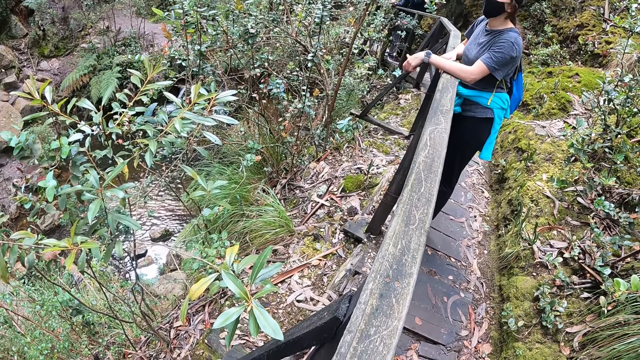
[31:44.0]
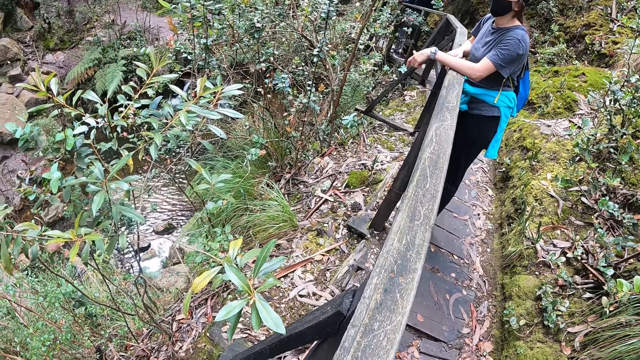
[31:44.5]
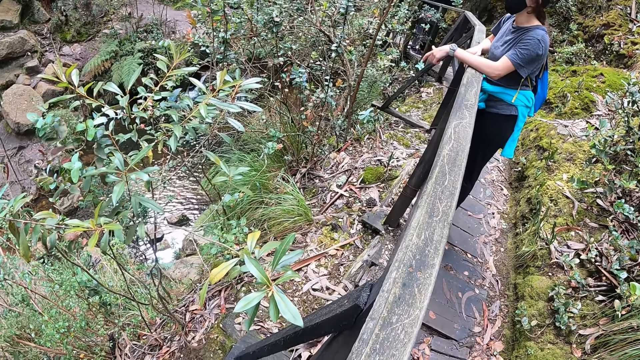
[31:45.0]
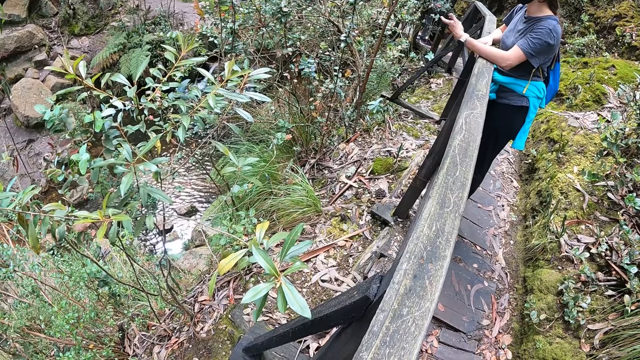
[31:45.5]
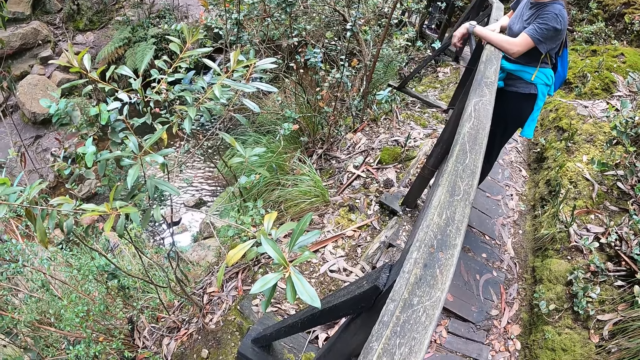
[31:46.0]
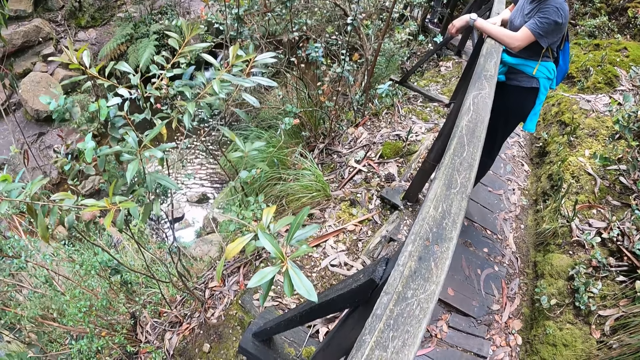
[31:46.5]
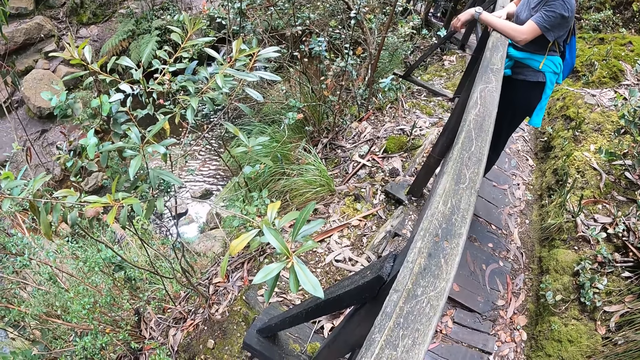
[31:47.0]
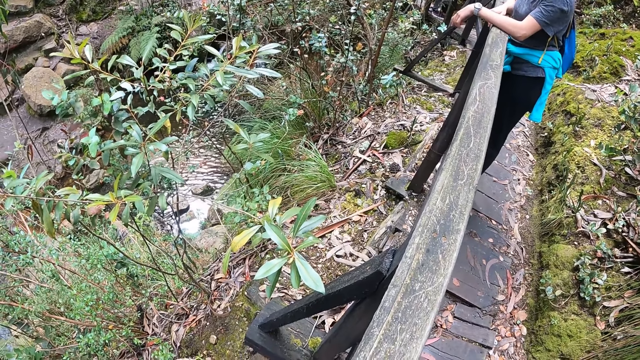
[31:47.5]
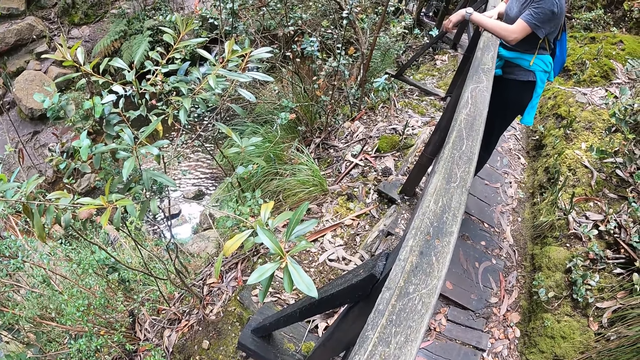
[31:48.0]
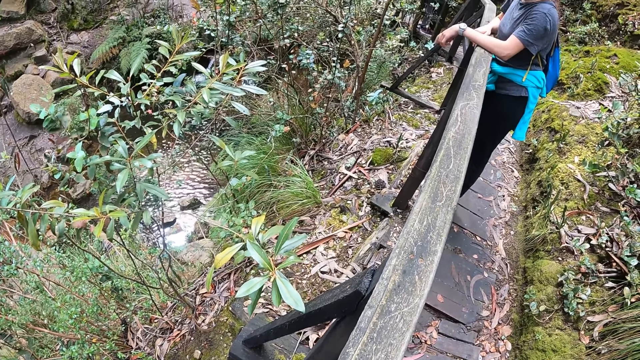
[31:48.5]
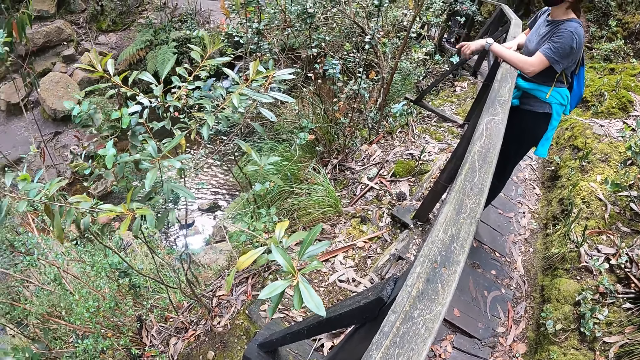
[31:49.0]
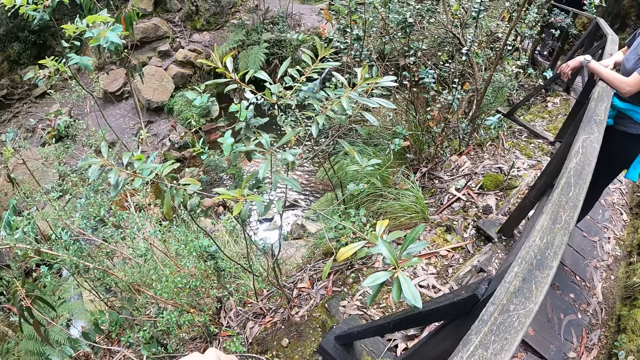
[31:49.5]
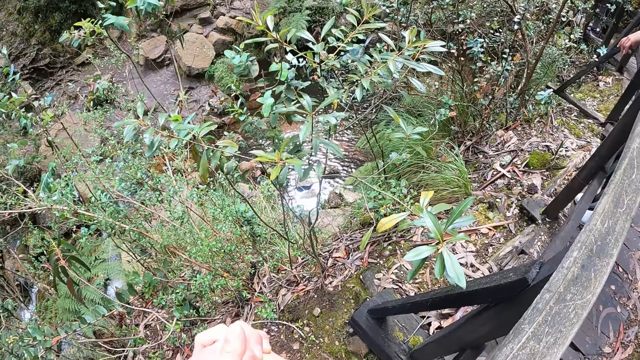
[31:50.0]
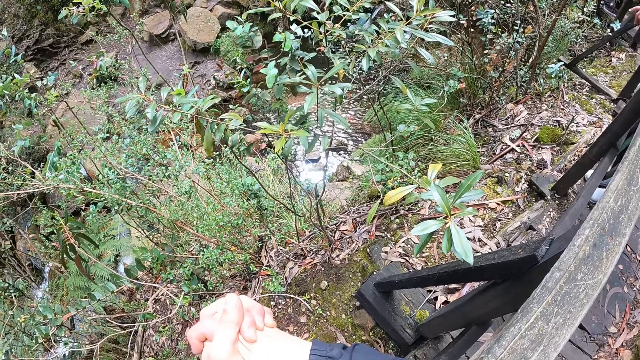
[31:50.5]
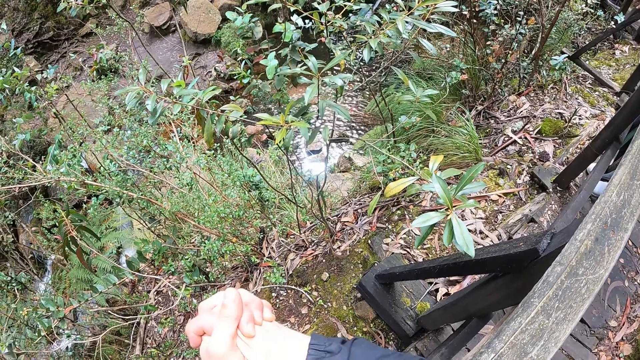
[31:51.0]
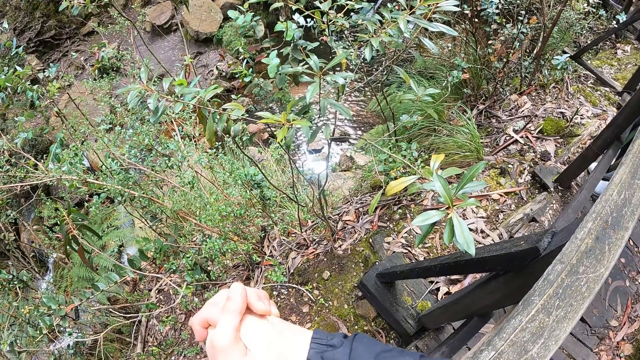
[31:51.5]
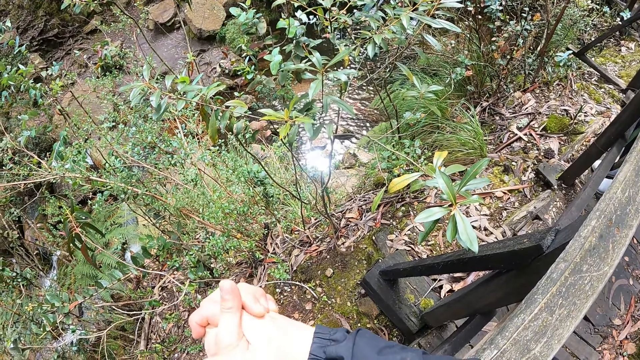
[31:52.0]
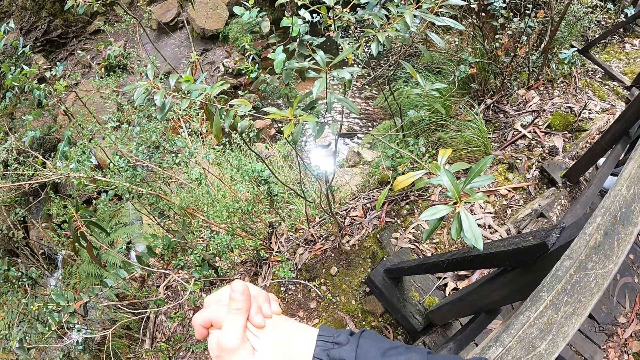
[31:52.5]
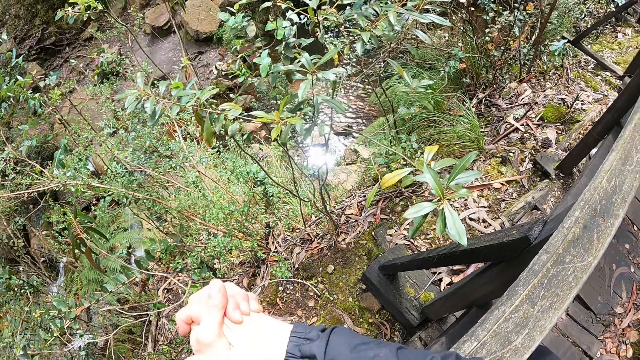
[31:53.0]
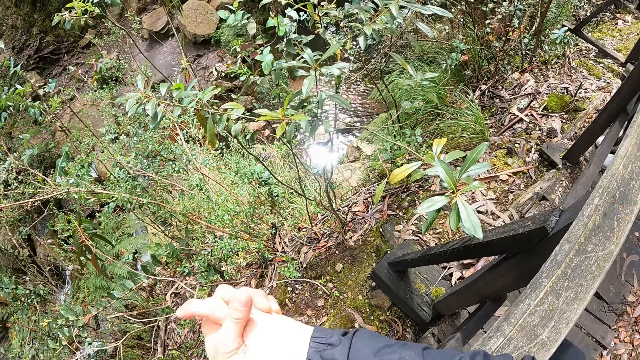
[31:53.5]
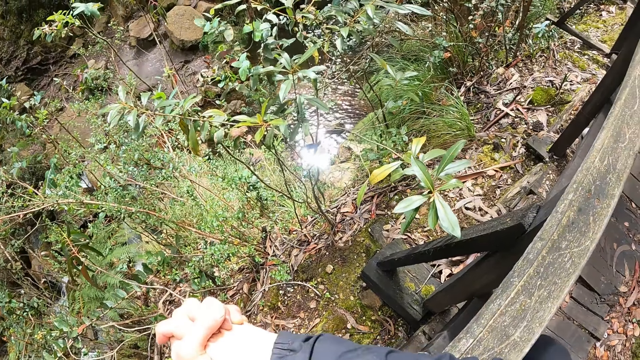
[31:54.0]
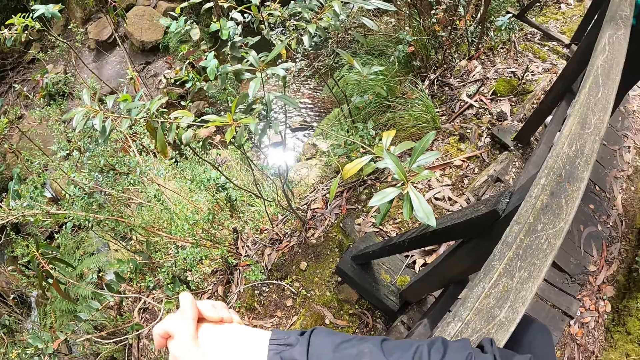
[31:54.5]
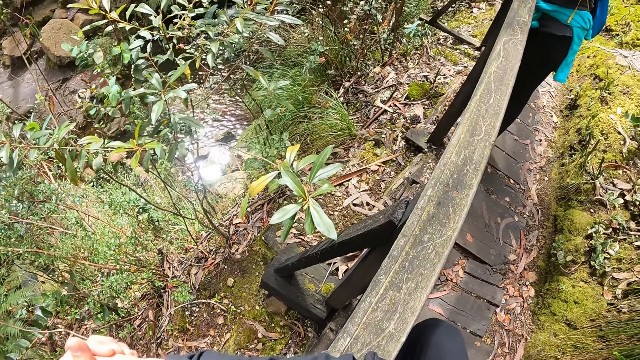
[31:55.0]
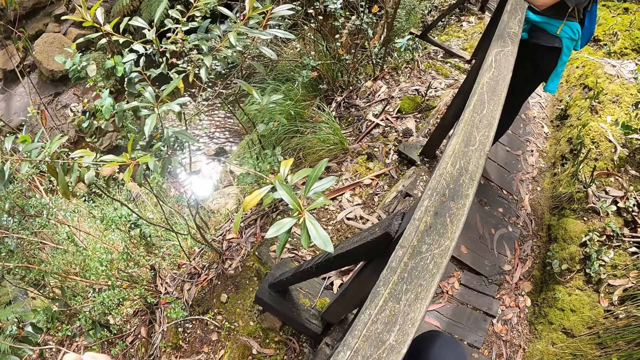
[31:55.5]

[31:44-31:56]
The camera wearer looks around the field.

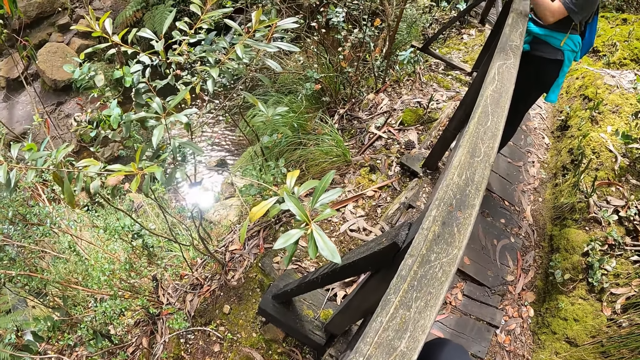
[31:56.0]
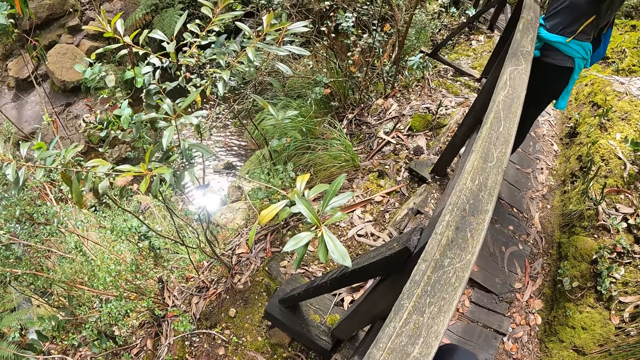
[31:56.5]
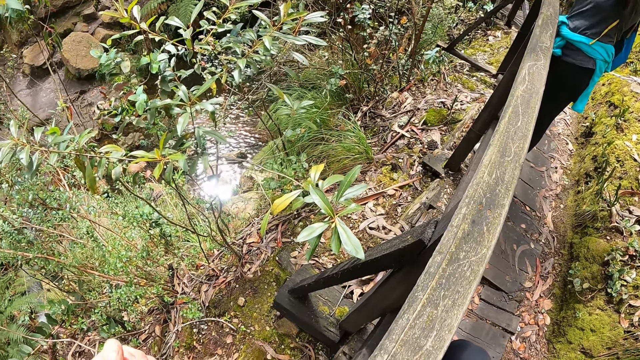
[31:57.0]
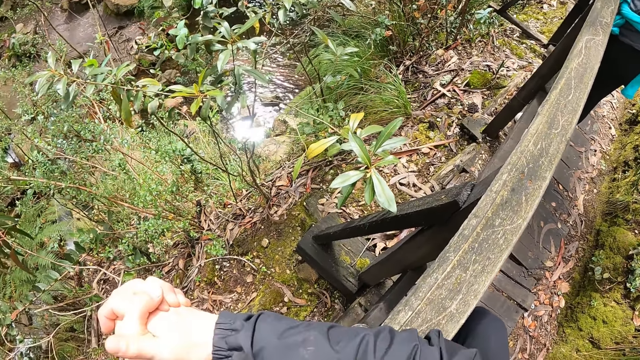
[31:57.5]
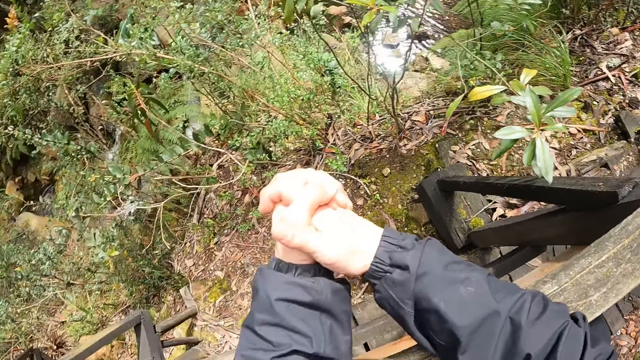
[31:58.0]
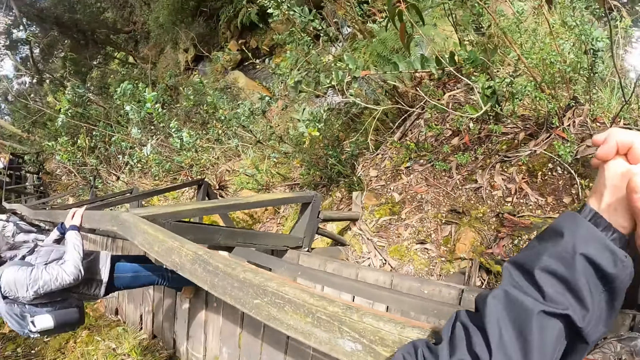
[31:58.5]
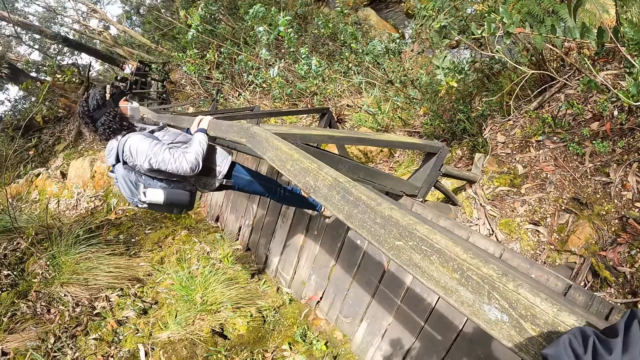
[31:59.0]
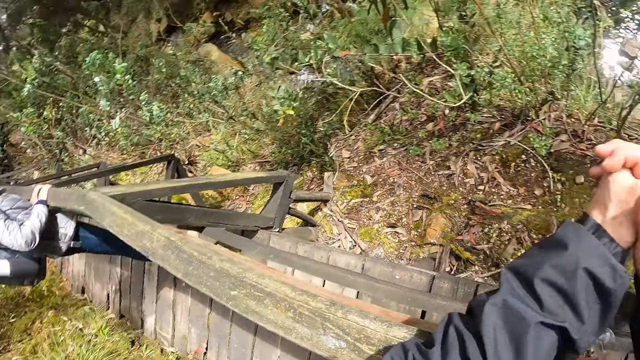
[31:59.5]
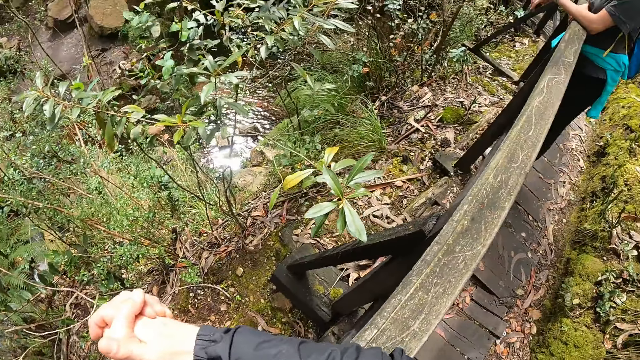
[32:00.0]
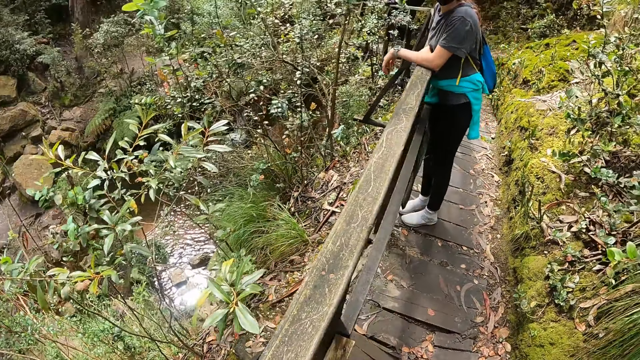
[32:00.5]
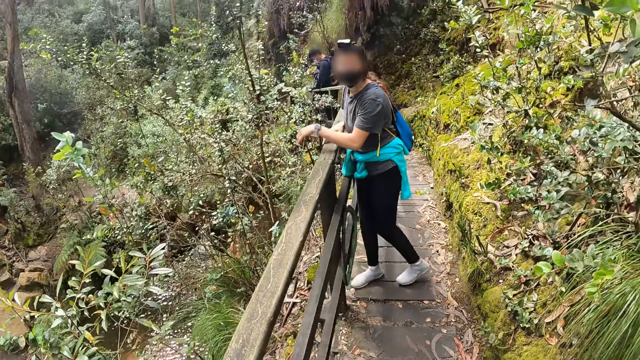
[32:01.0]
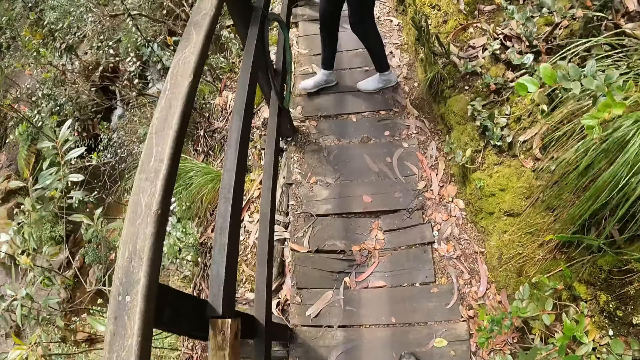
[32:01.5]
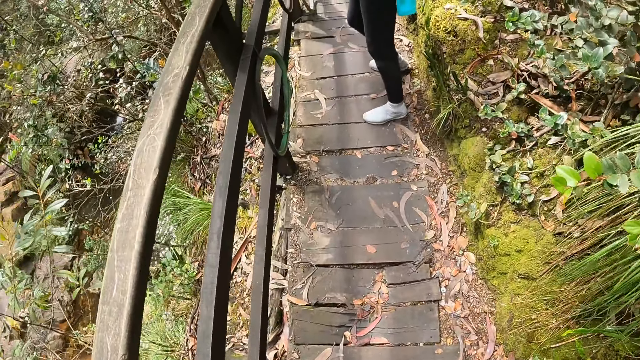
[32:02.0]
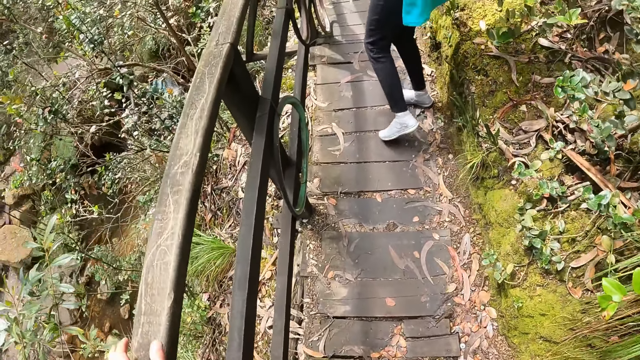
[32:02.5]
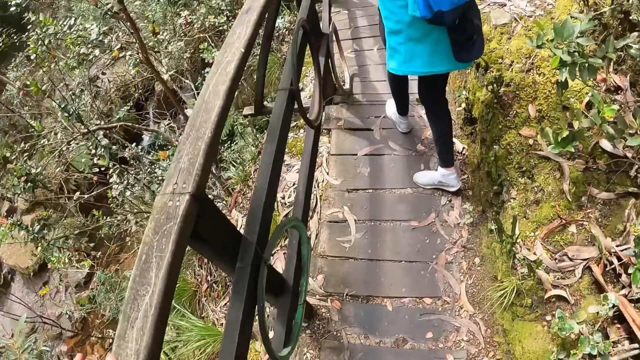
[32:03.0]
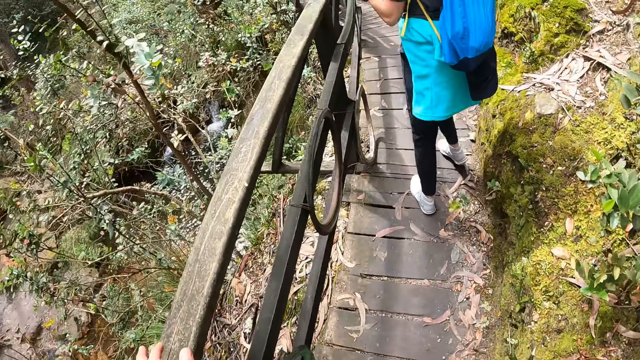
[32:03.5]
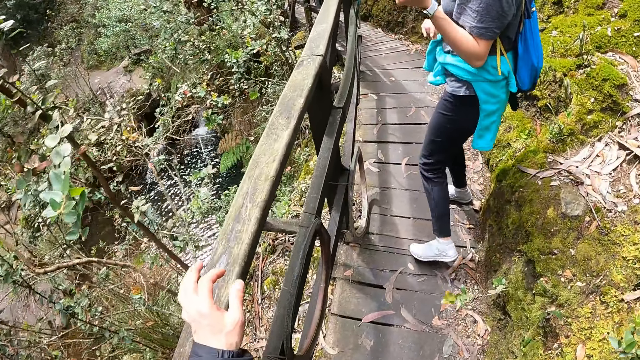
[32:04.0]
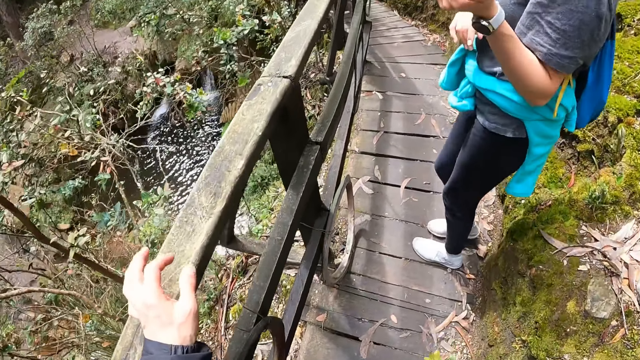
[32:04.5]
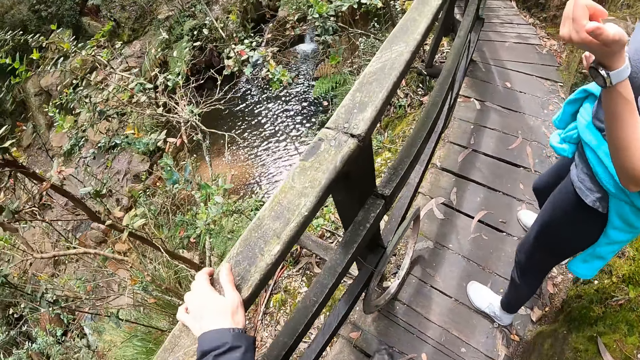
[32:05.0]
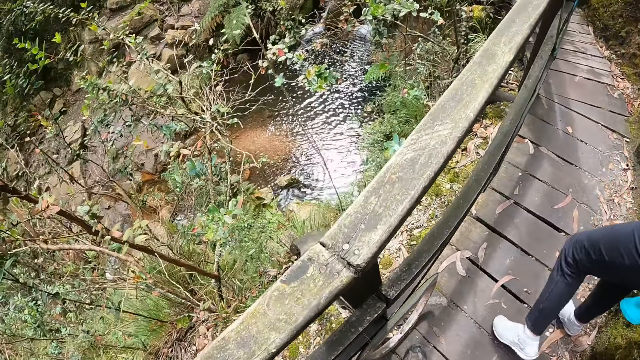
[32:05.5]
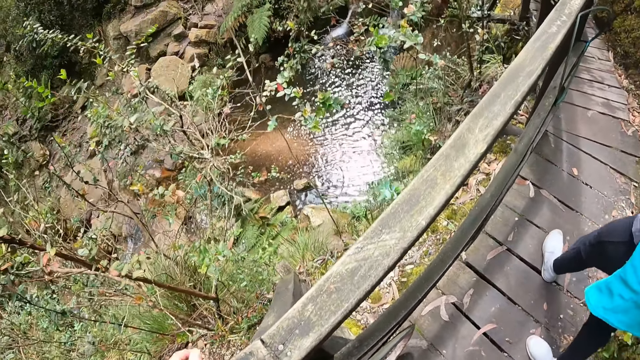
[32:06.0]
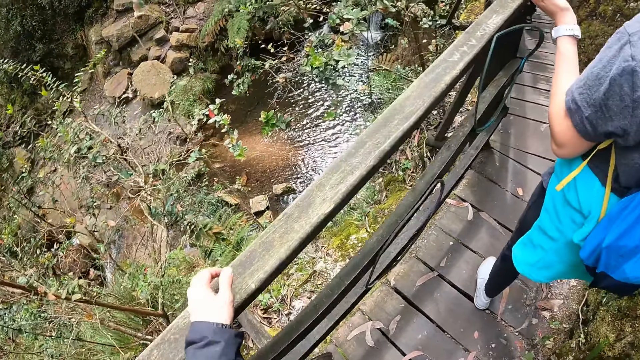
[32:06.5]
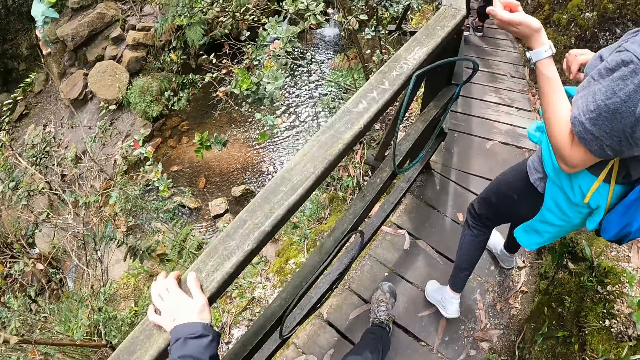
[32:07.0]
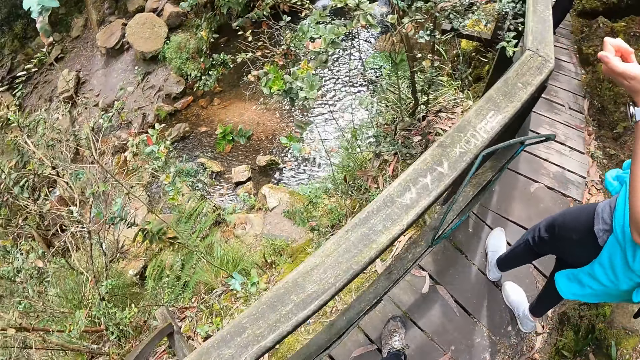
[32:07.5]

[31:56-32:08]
The camera wearer walks on the field. They walk along a wood bridge in a valley with a woman and another woman.
